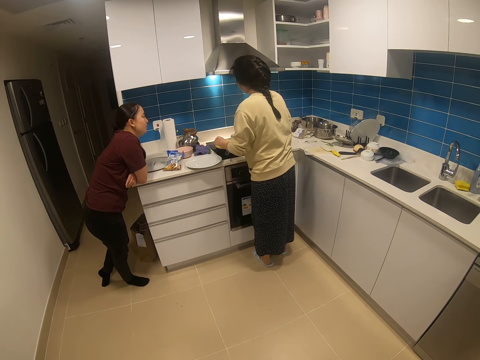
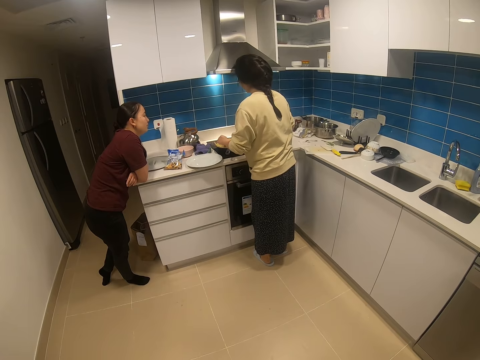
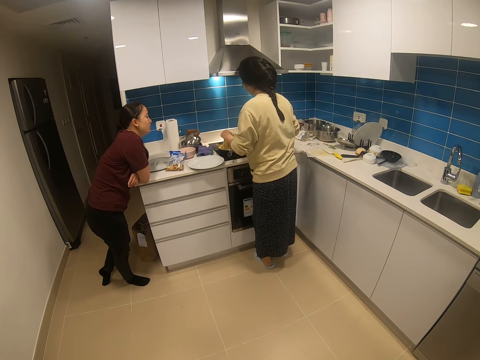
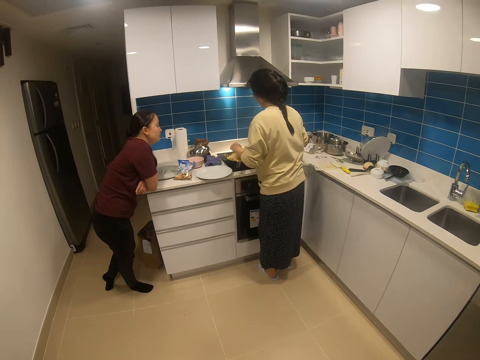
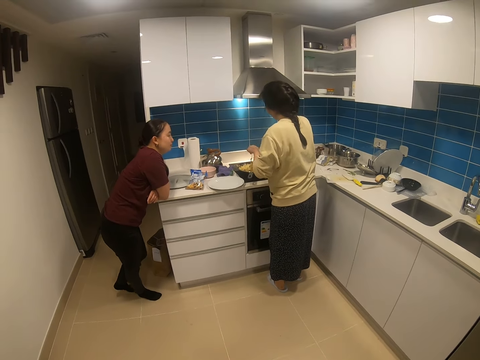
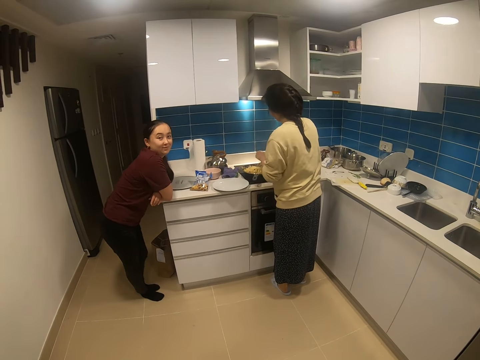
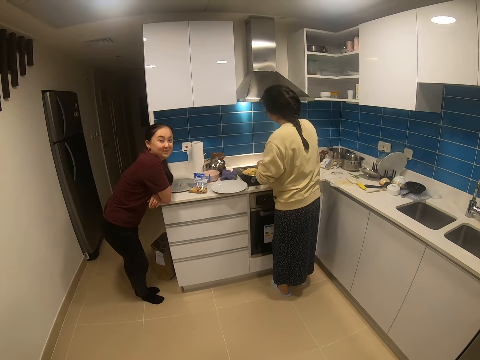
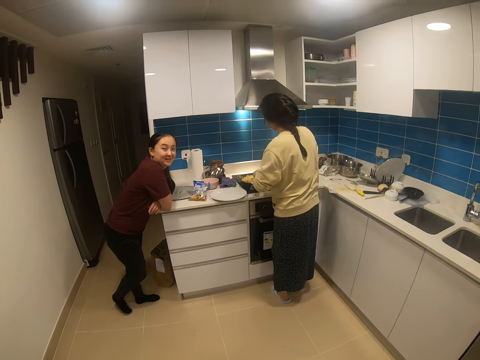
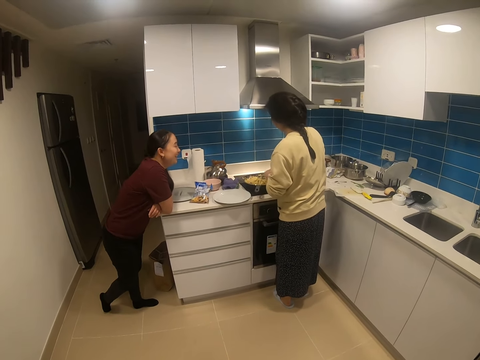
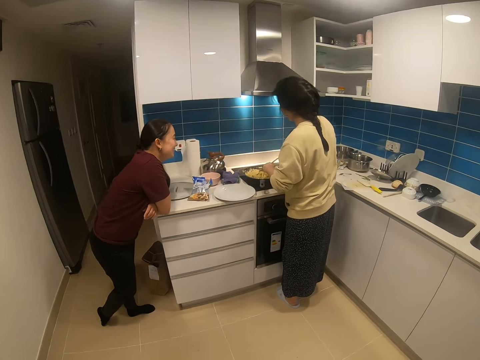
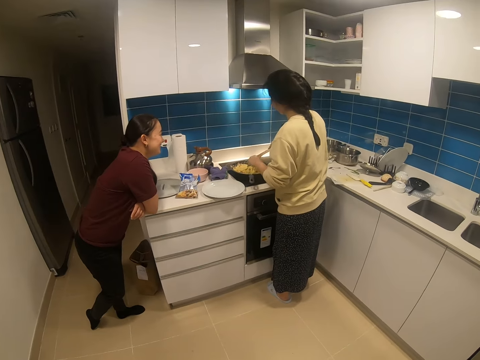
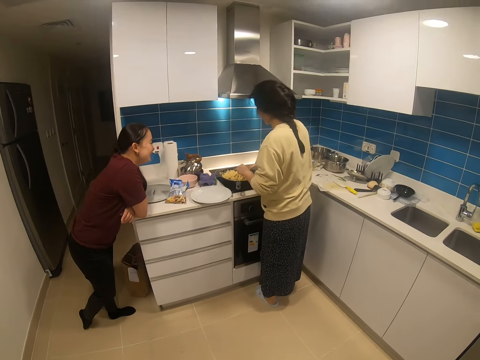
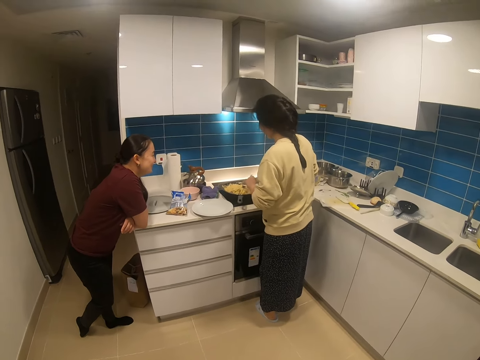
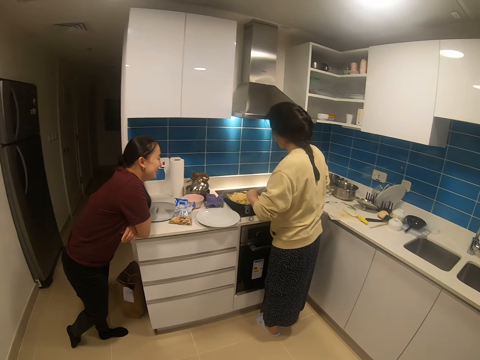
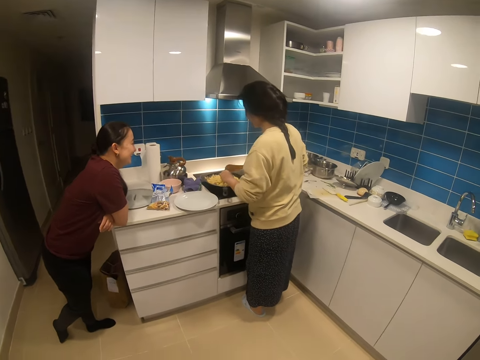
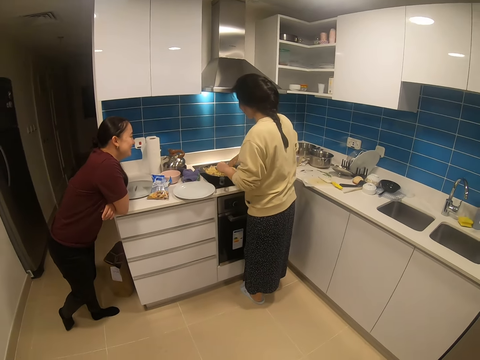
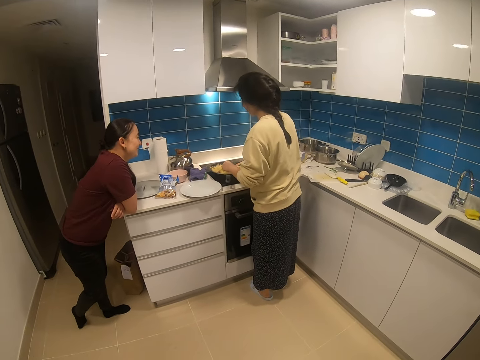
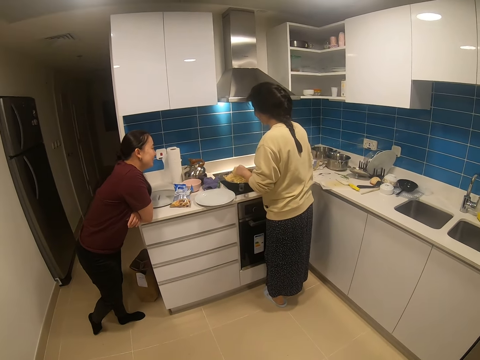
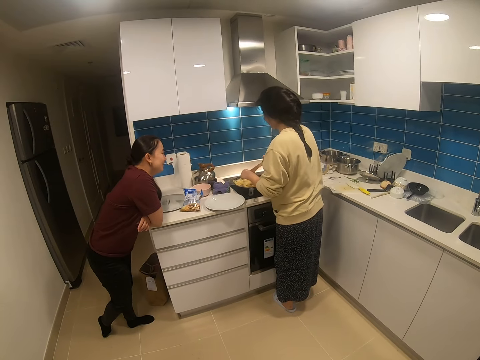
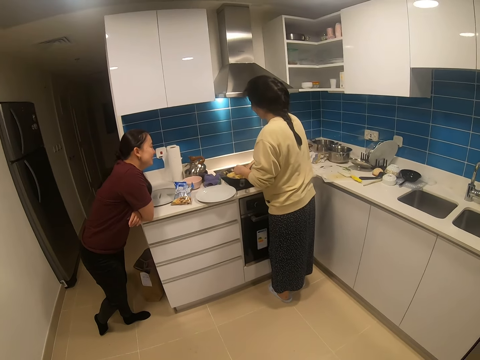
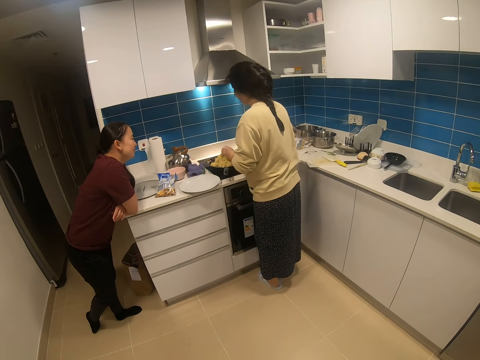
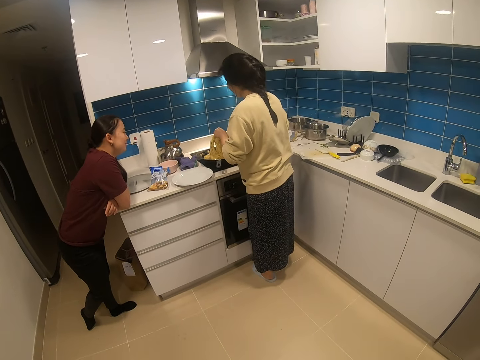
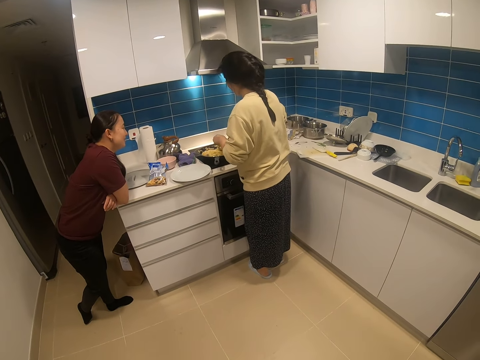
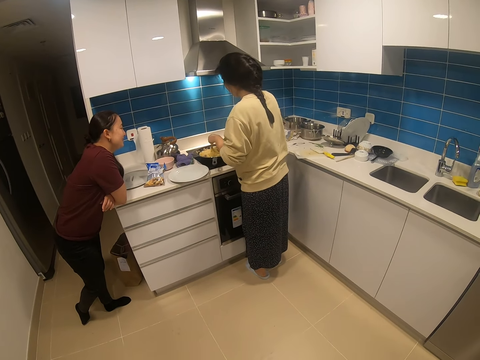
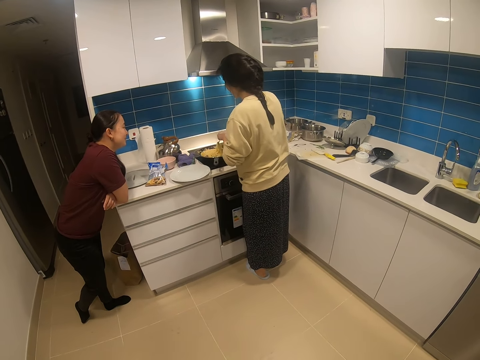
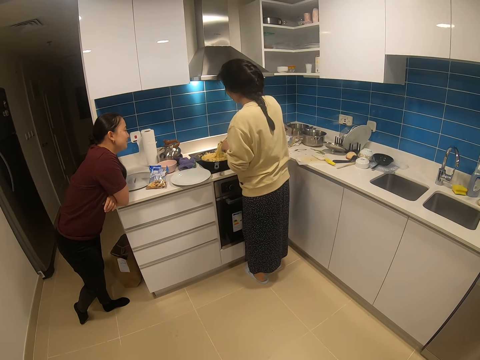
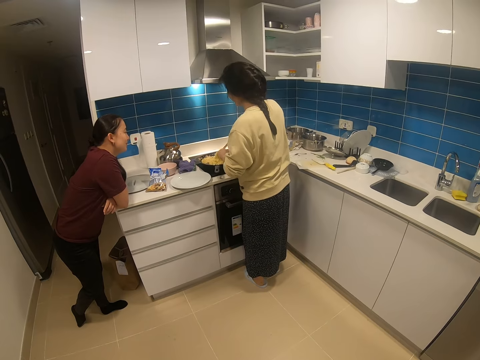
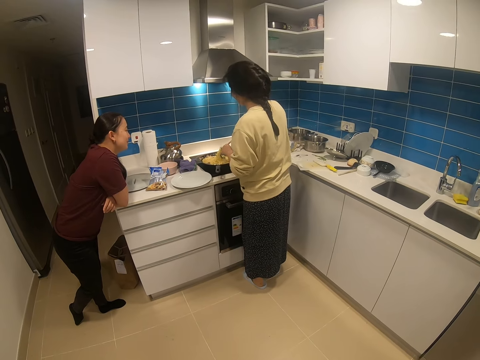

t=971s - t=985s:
A woman looks at the camera wearer. The camera wearer dialogues with another woman. The first woman moves her right leg backwards. She looks at the other woman. The other woman stirs spaghetti in a frying pan. She cooks.

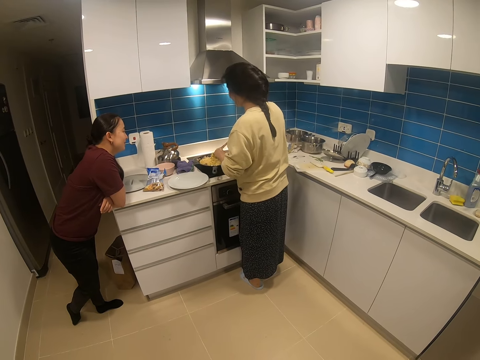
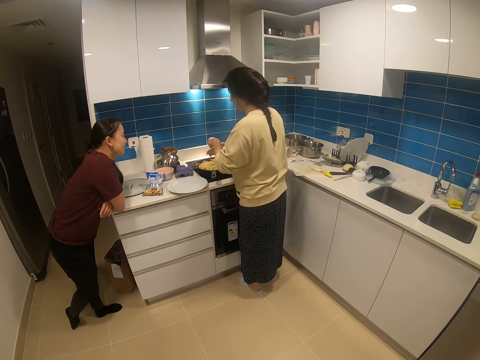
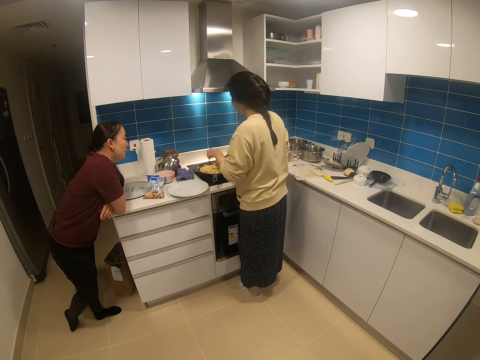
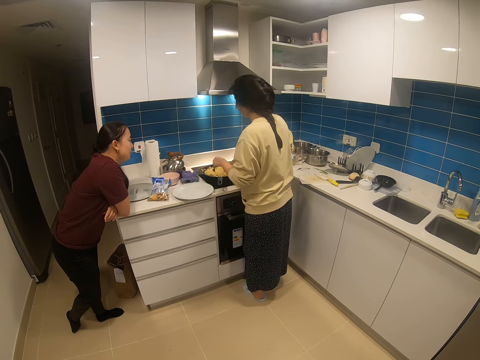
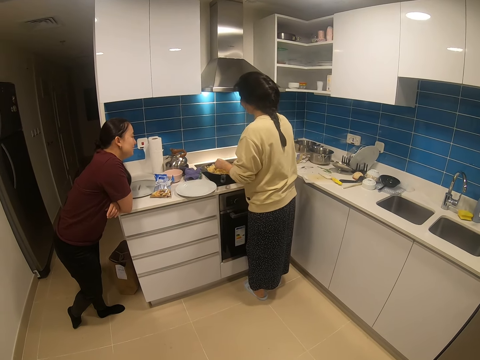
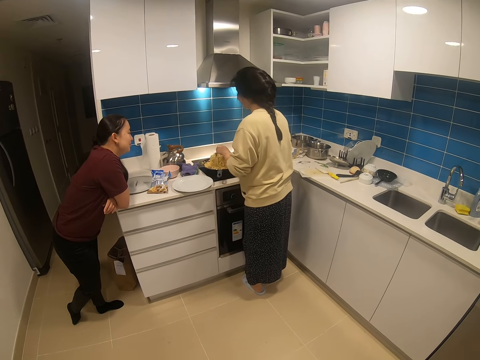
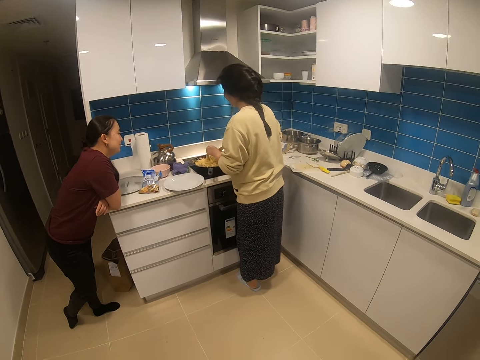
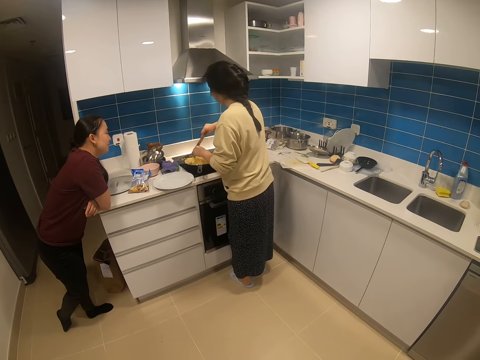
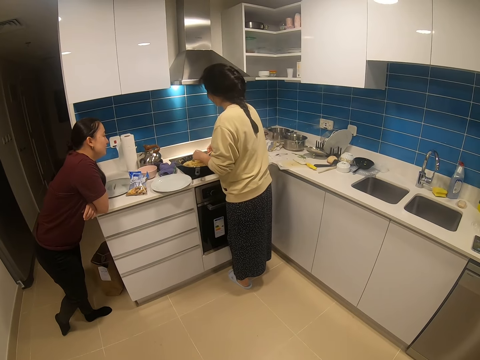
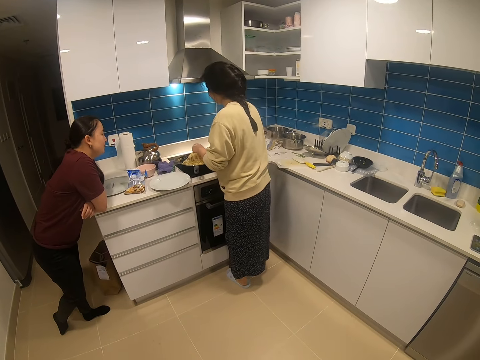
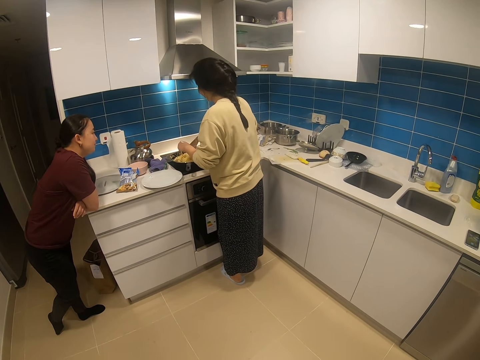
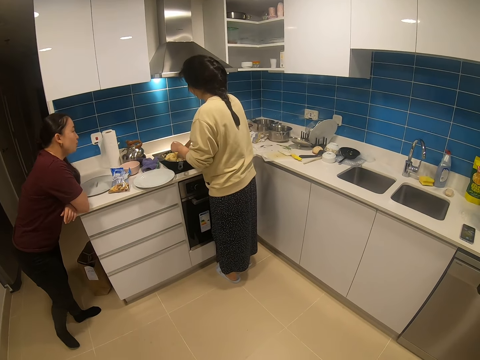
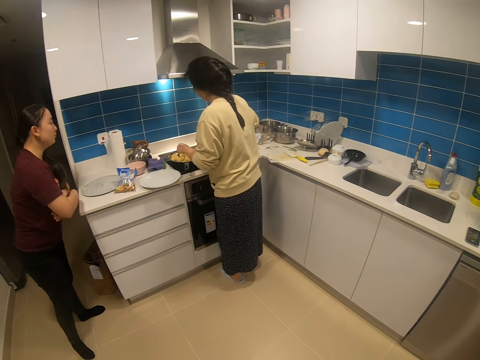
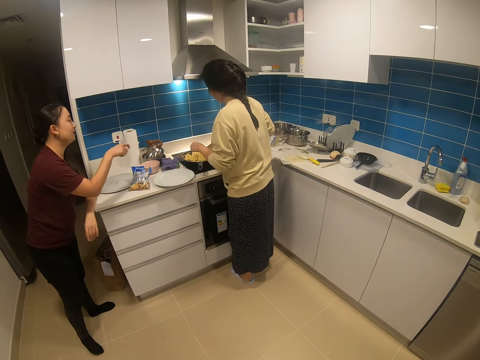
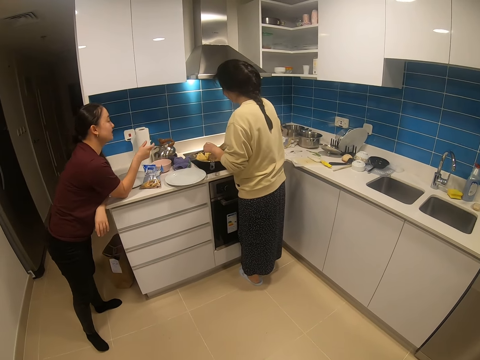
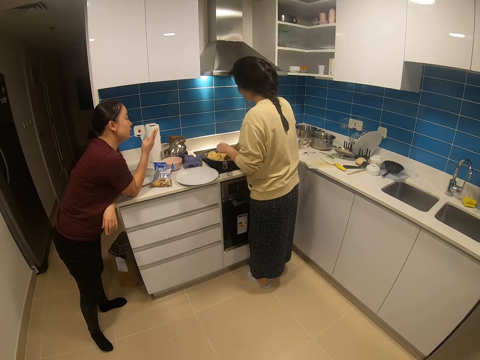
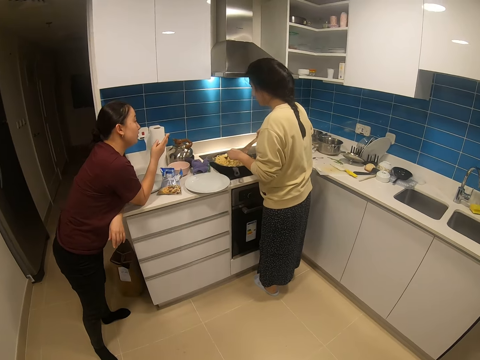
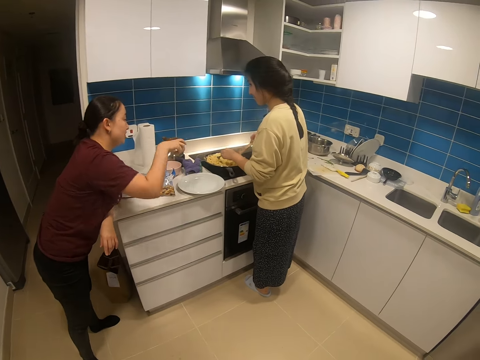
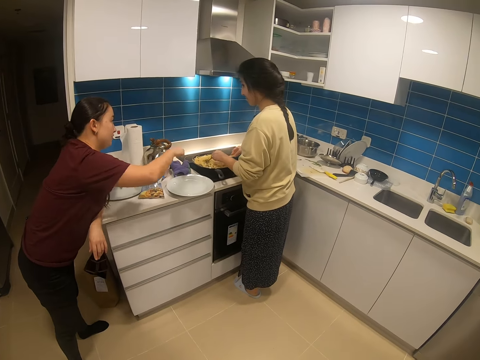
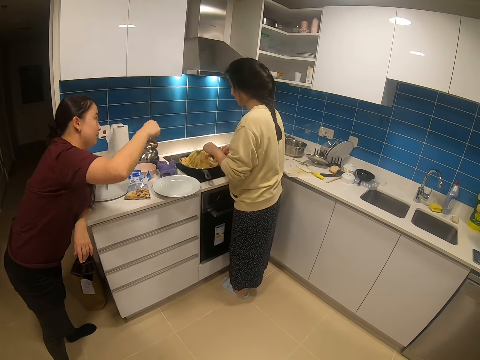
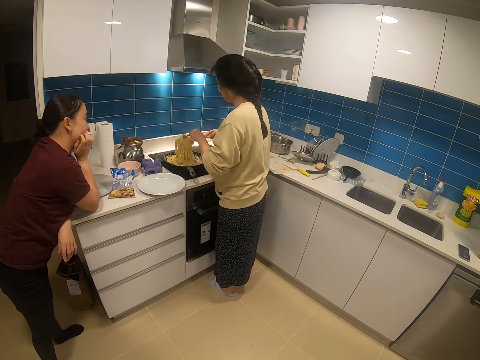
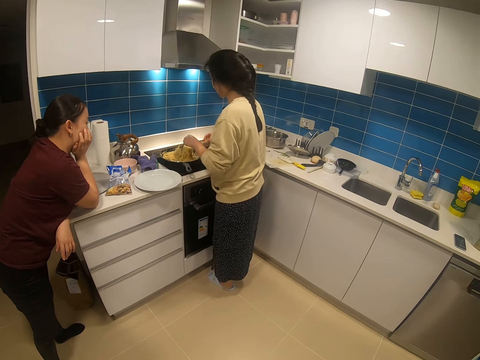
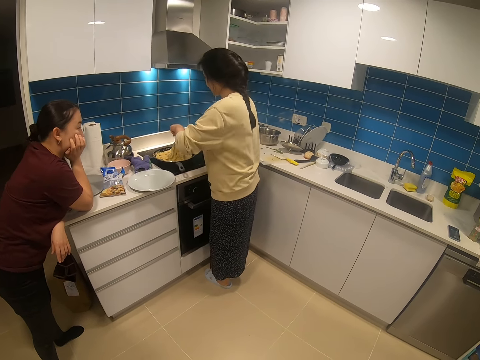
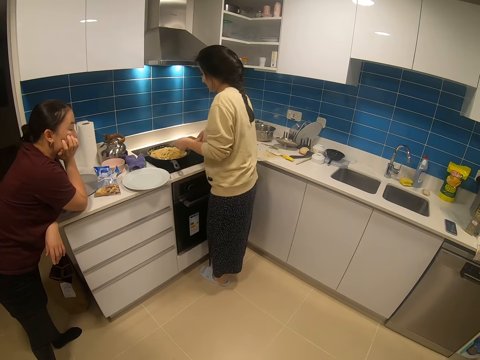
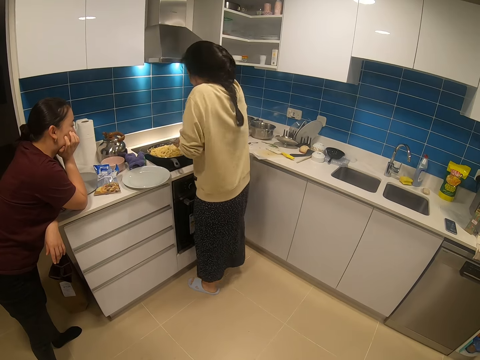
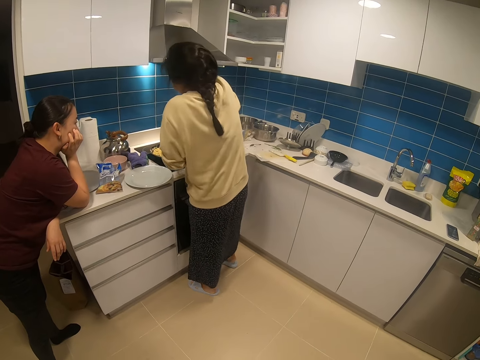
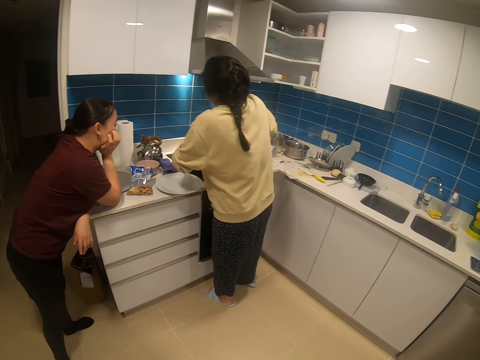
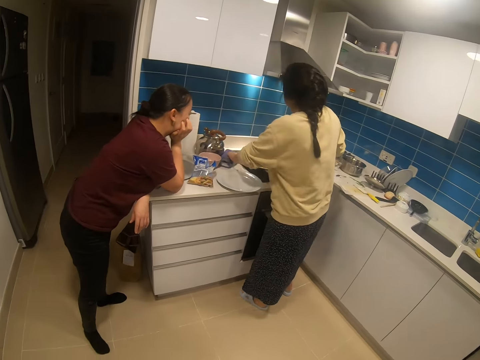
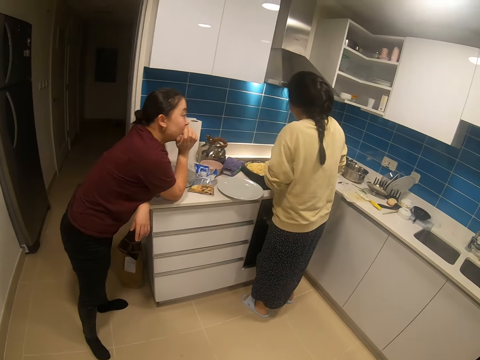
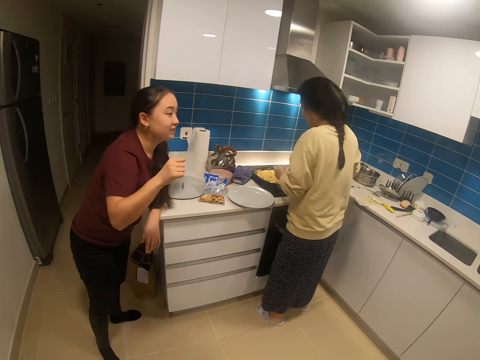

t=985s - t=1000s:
A woman dialogues with another woman. The first woman stands and leans on the countertop. She gestures at the other woman. The other woman stirs spaghetti in a frying pan. The first woman gestures at the other woman. The other woman stirs the spaghetti in the frying pan. She moves a cooking glove on the countertop.
